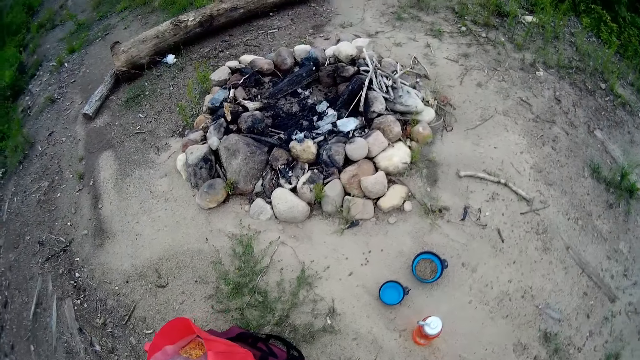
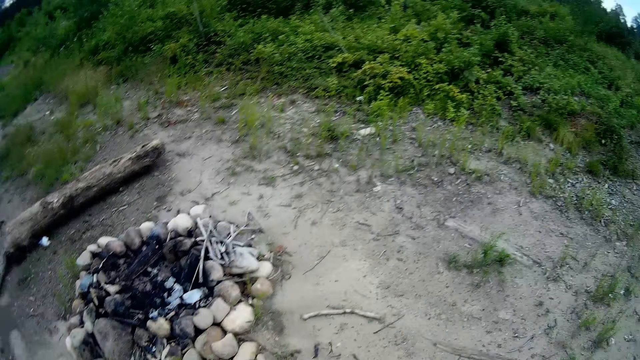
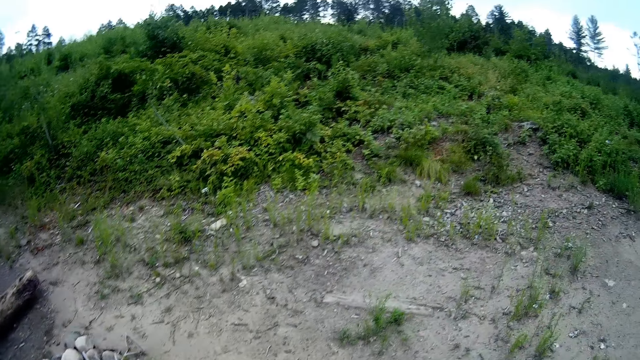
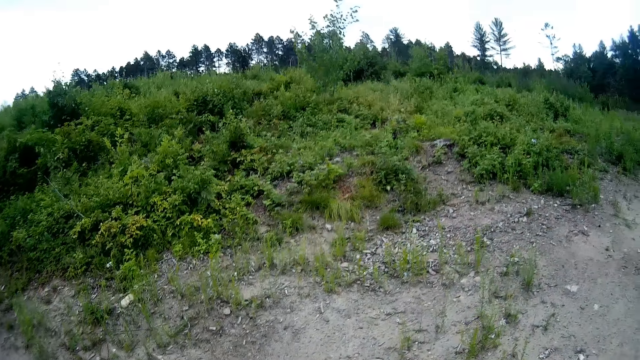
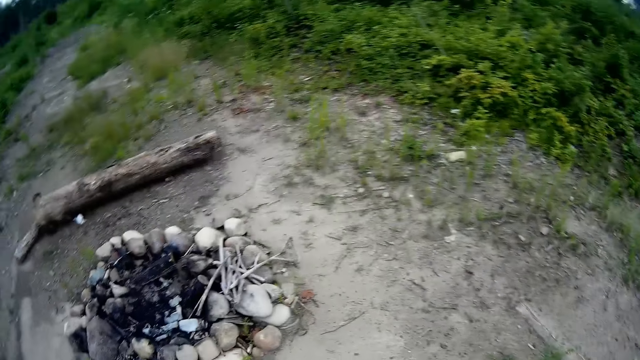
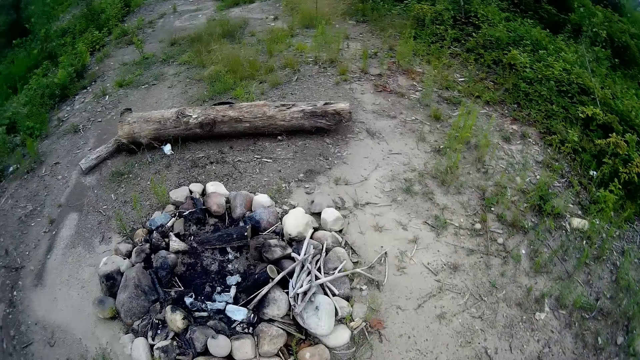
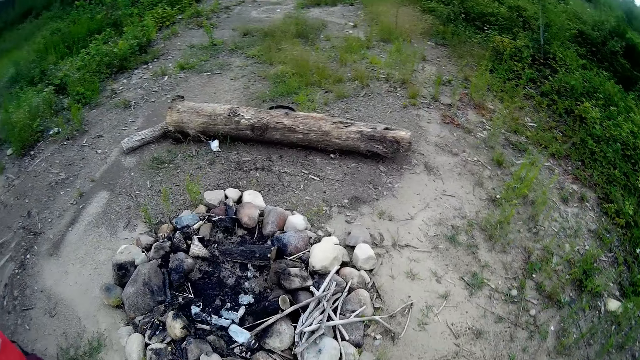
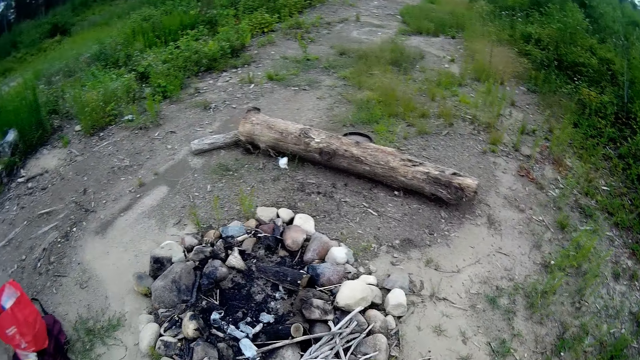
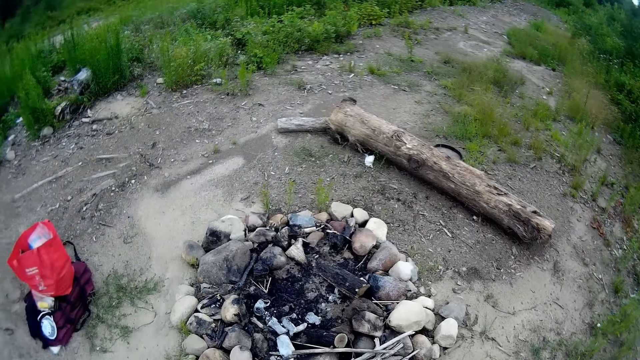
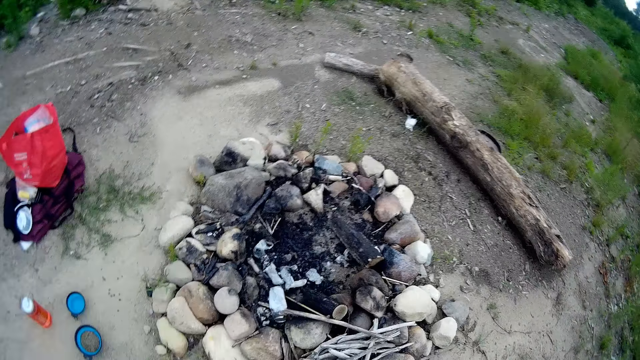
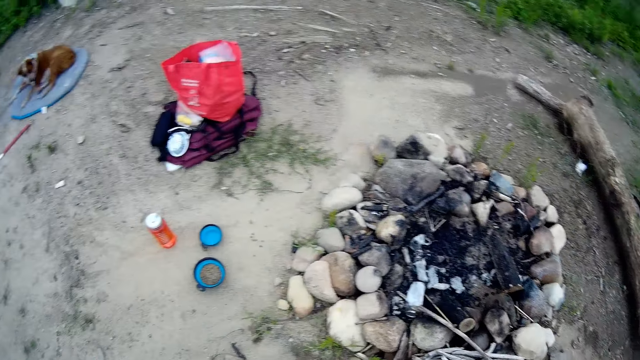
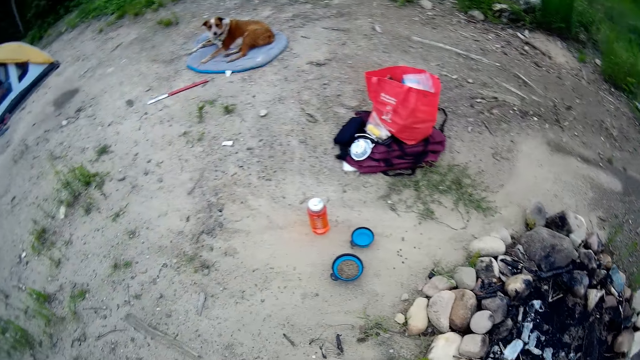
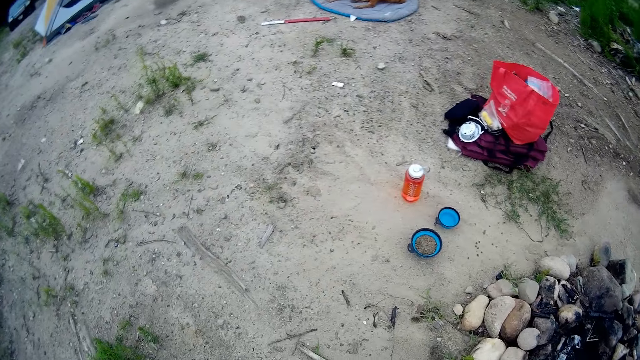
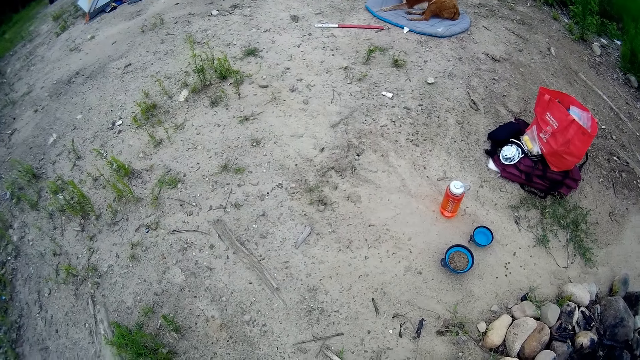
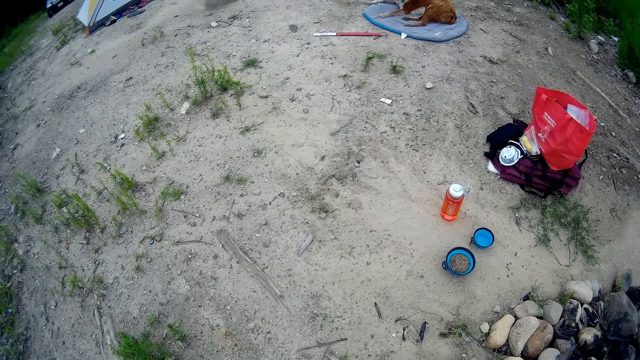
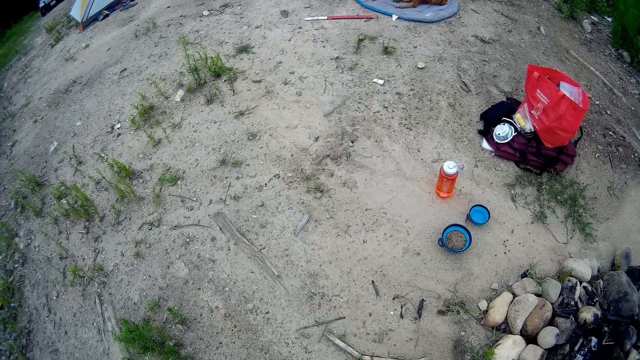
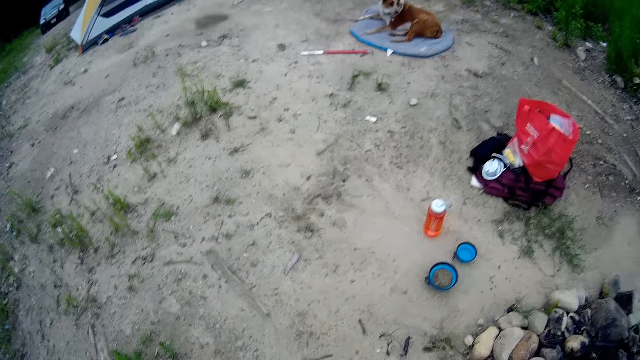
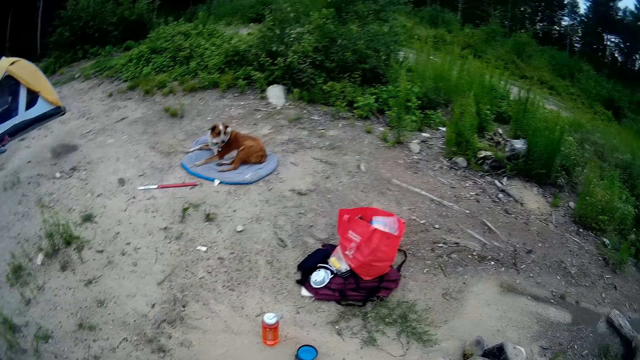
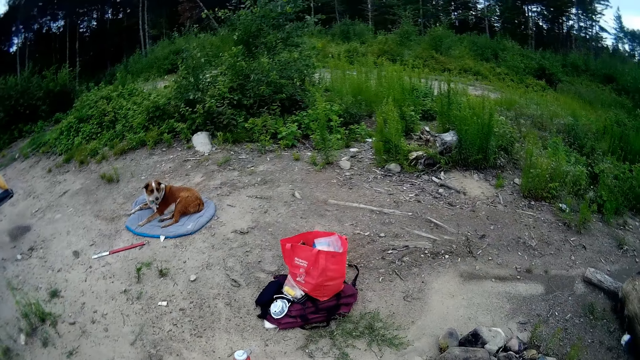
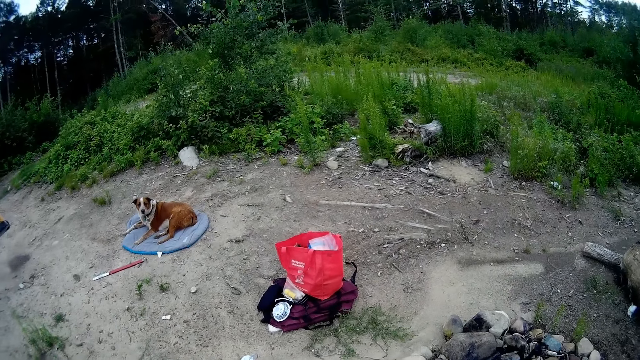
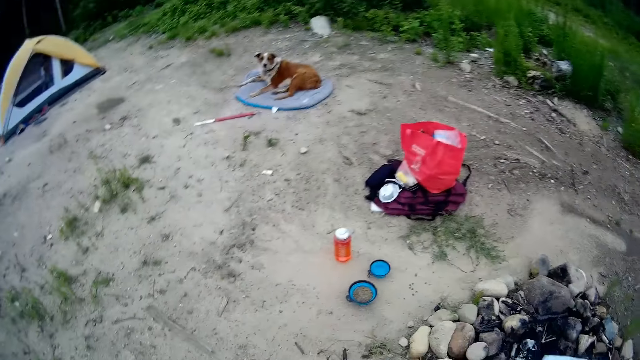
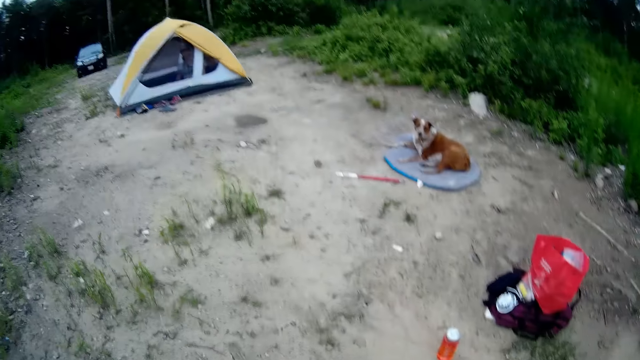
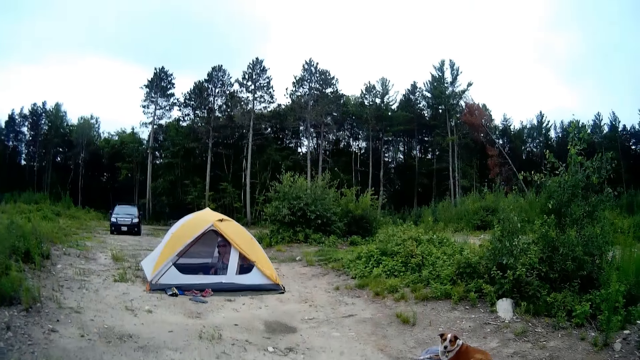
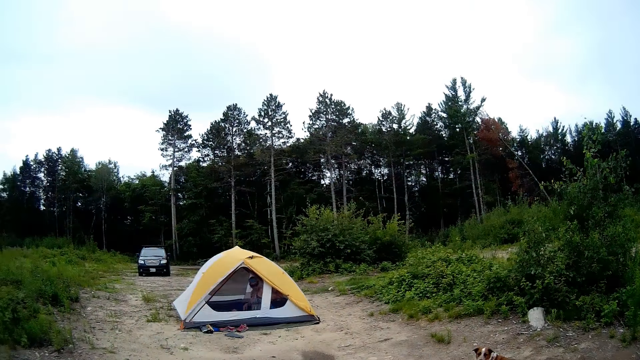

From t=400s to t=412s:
The camera wearer walks around the campsite. They stare at the stones on the ground. They look around the field. They stare at the ground. They talk to a woman.

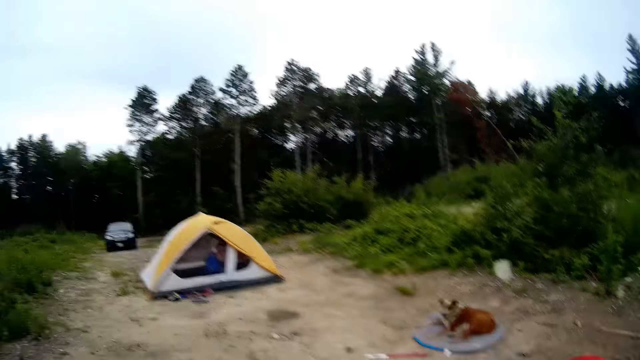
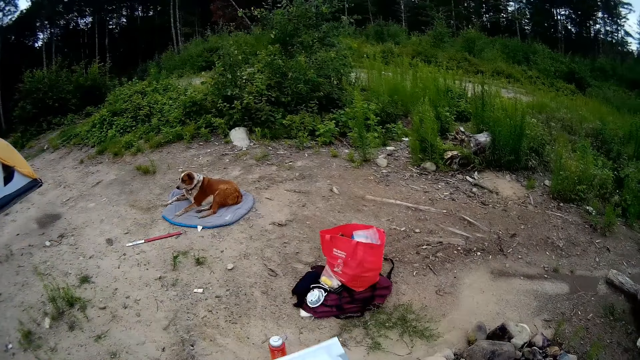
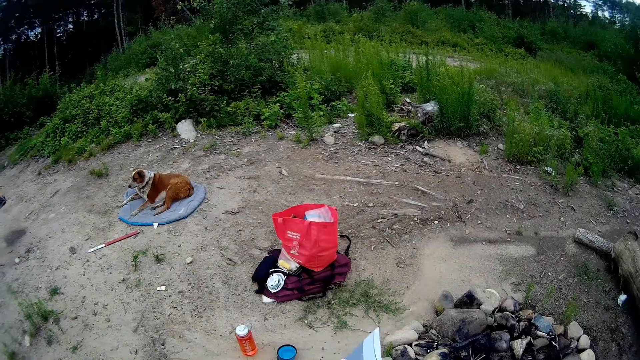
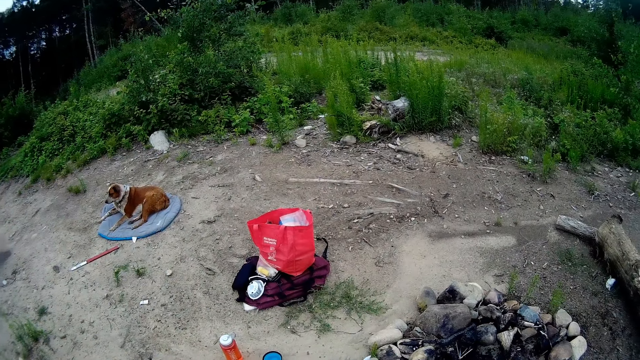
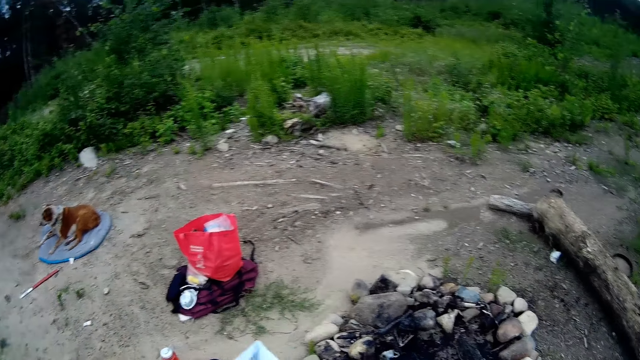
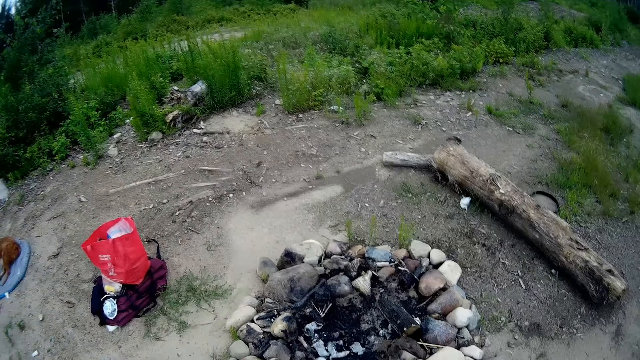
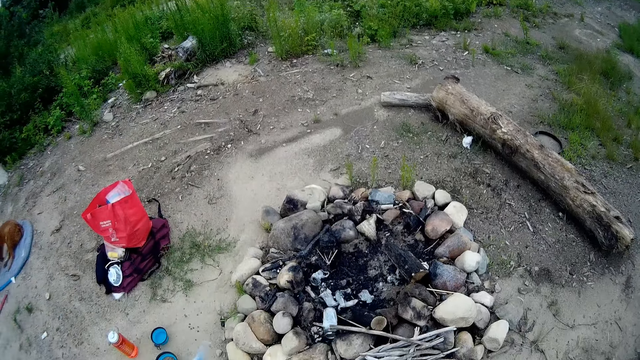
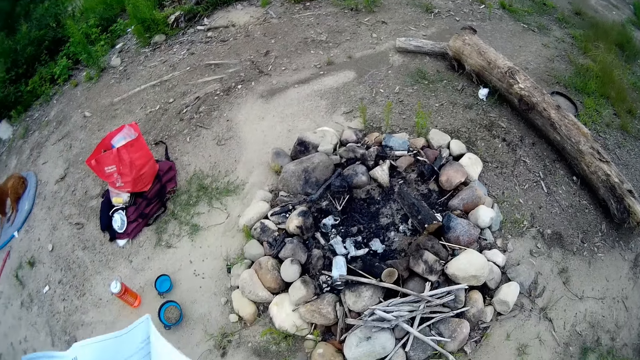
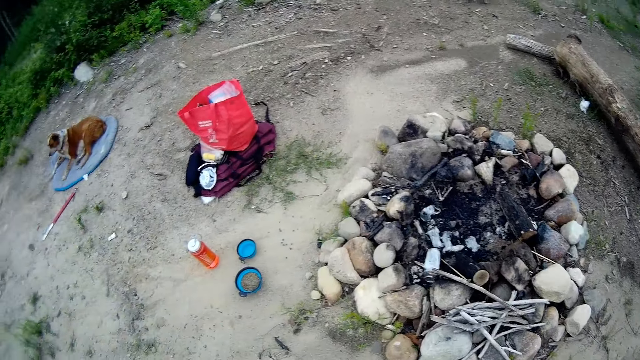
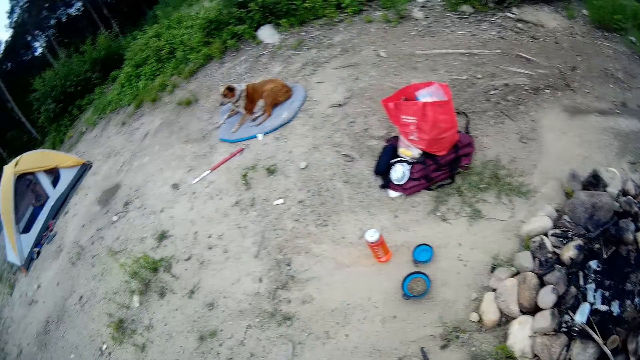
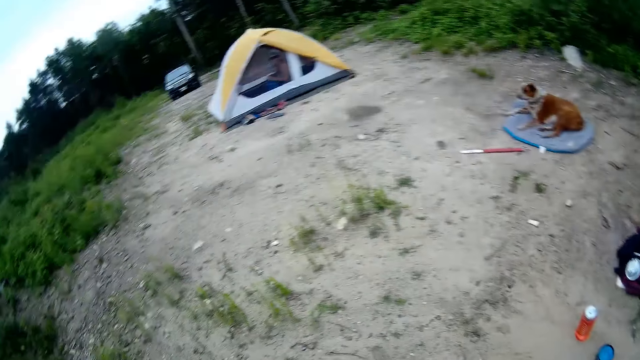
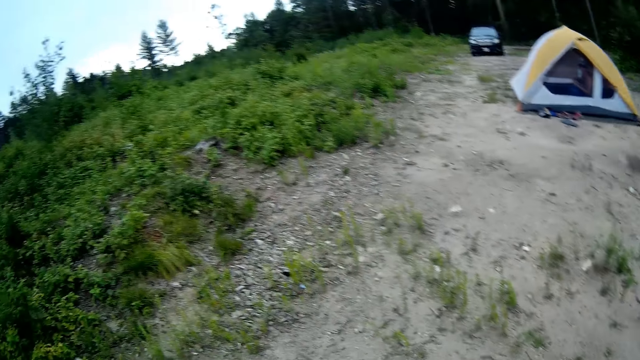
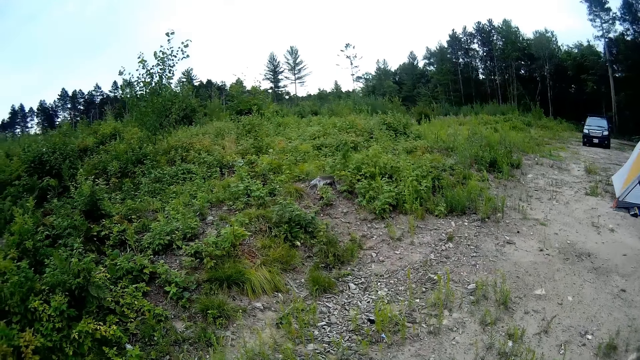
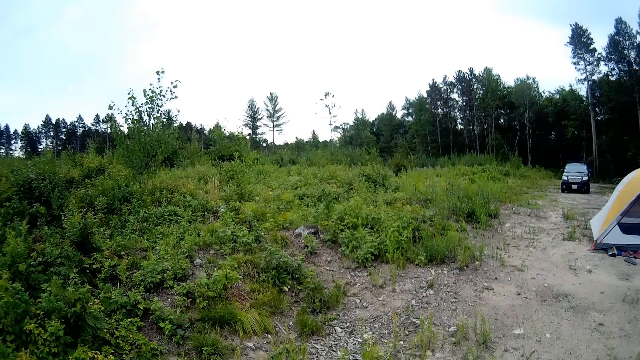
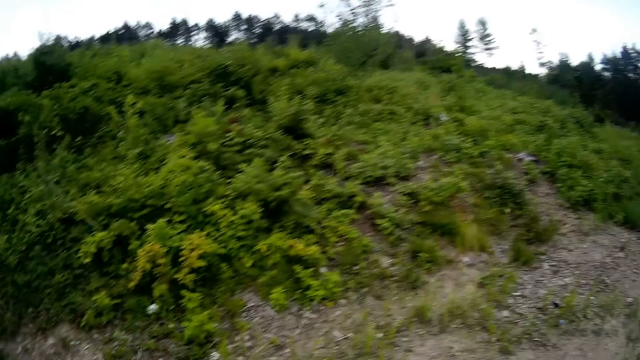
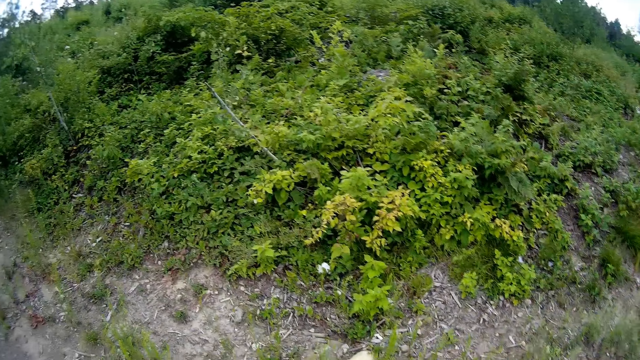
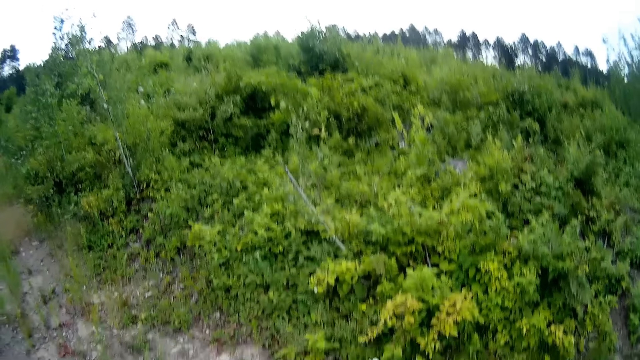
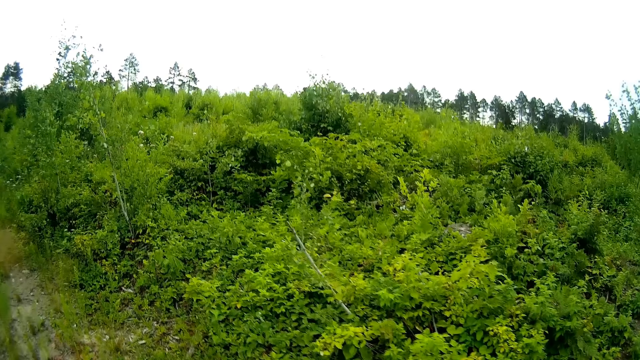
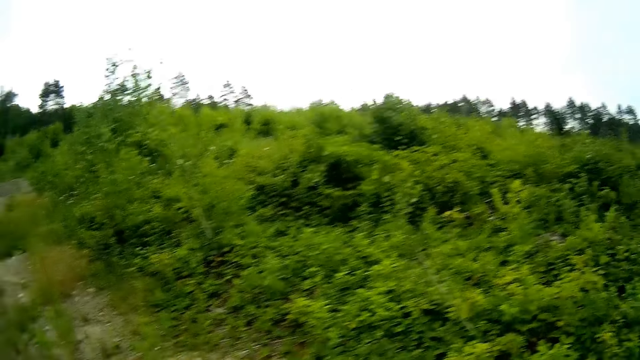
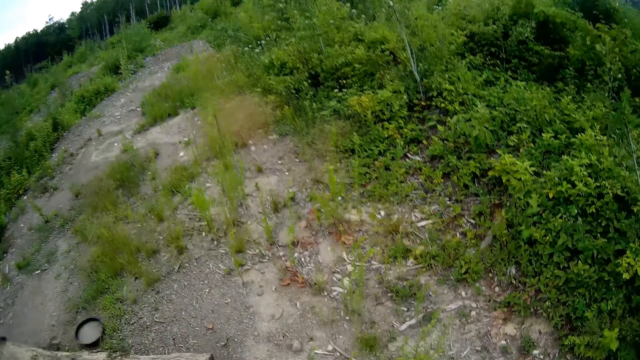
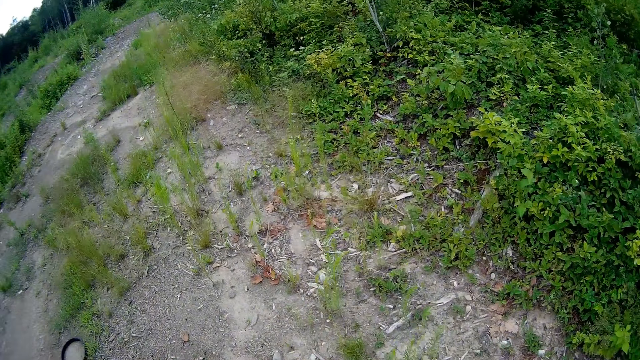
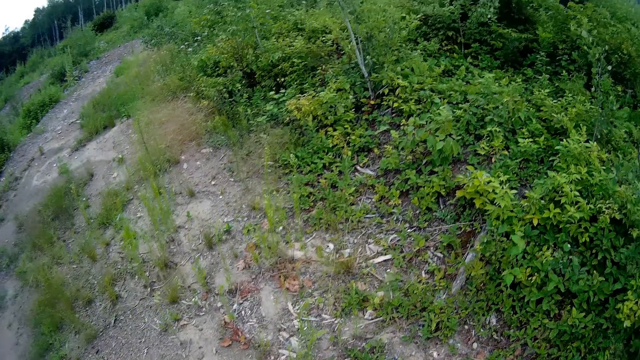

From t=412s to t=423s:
The camera wearer unfolds a paper with his hands. He looks around the field. He moves around the campsite. He talks.
